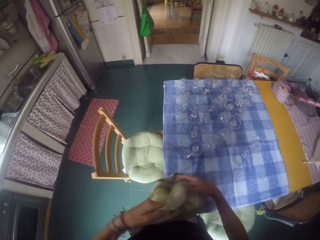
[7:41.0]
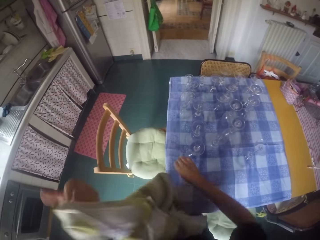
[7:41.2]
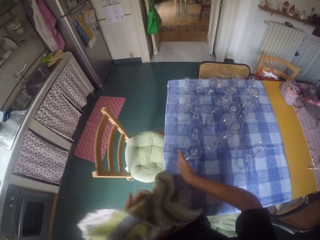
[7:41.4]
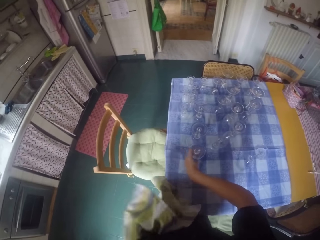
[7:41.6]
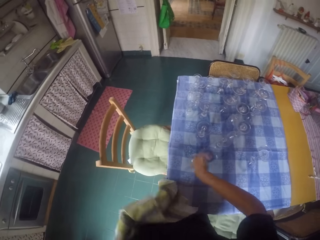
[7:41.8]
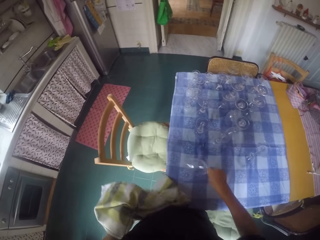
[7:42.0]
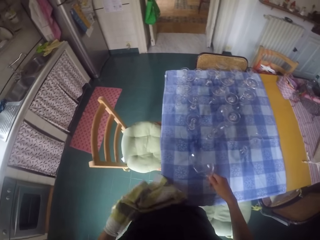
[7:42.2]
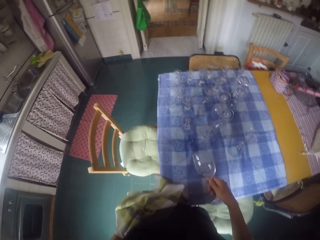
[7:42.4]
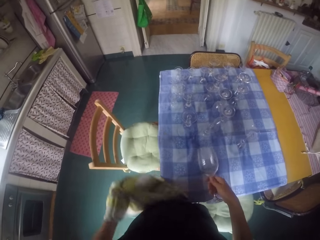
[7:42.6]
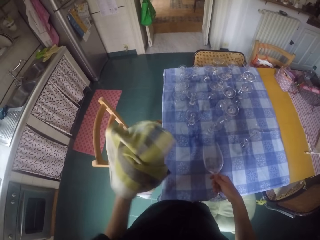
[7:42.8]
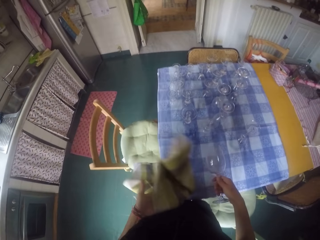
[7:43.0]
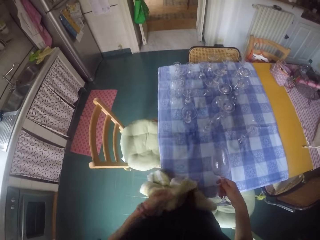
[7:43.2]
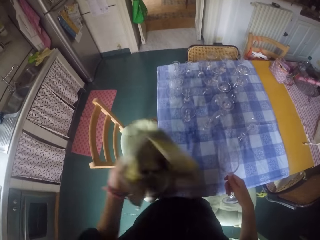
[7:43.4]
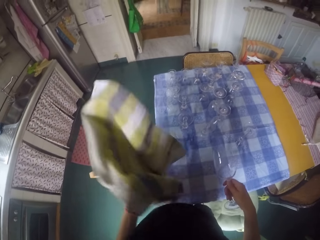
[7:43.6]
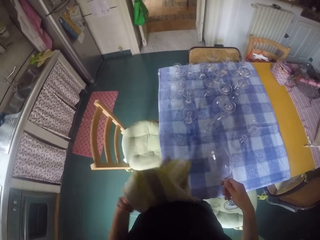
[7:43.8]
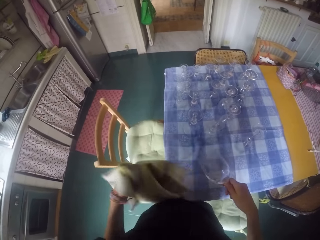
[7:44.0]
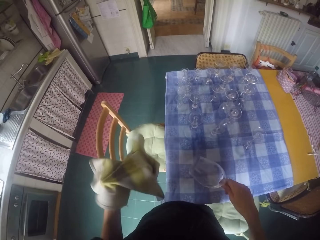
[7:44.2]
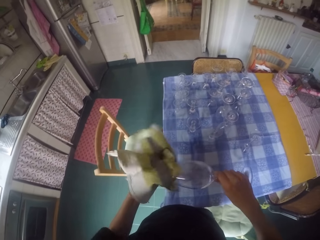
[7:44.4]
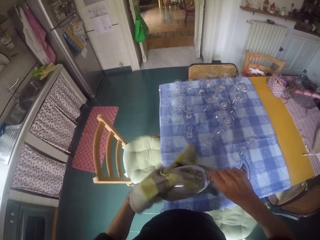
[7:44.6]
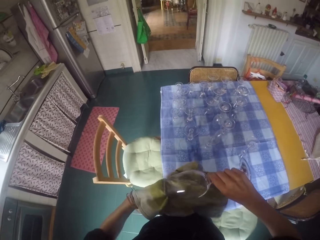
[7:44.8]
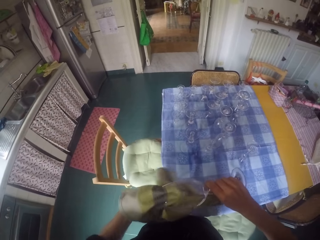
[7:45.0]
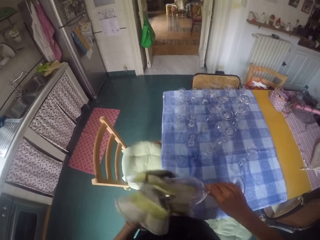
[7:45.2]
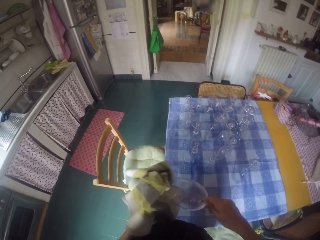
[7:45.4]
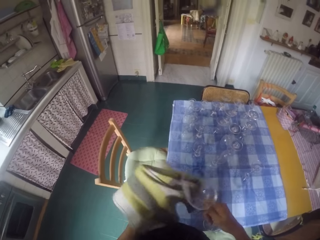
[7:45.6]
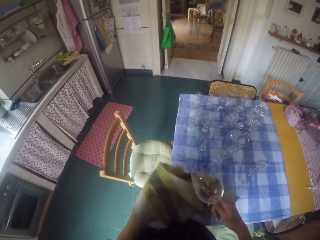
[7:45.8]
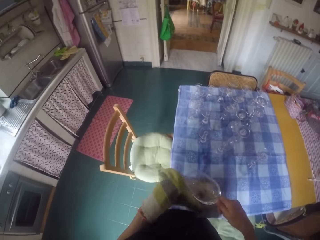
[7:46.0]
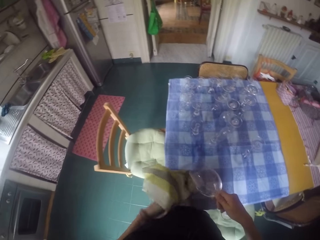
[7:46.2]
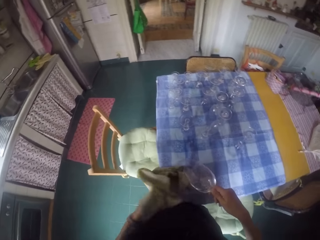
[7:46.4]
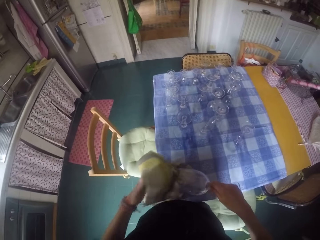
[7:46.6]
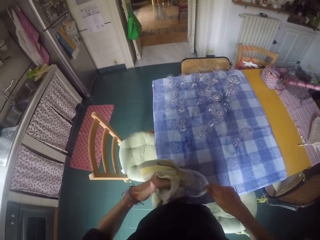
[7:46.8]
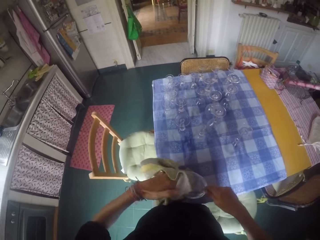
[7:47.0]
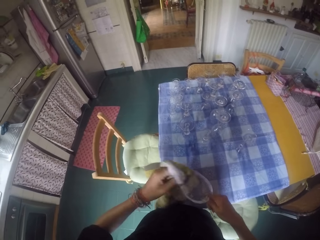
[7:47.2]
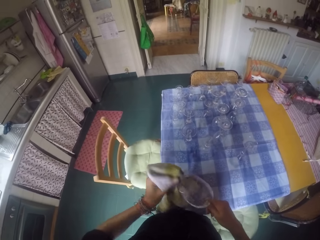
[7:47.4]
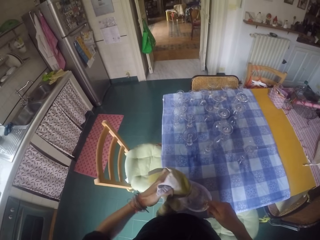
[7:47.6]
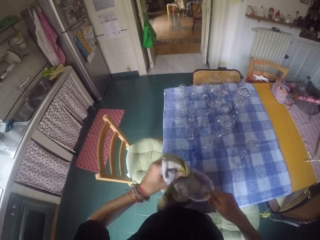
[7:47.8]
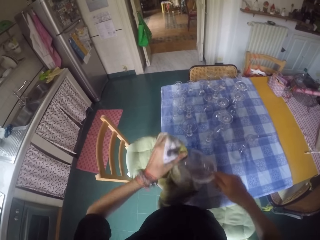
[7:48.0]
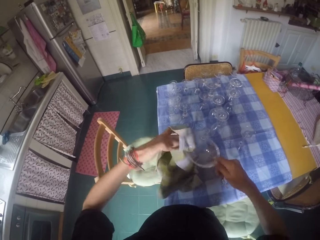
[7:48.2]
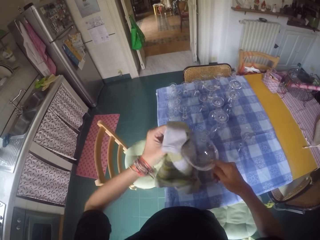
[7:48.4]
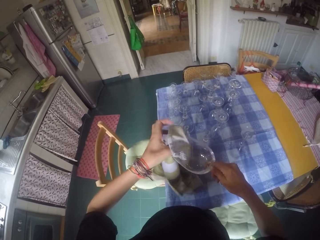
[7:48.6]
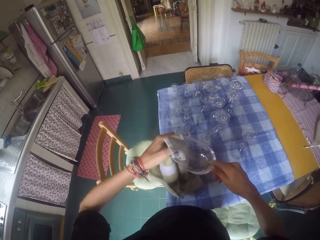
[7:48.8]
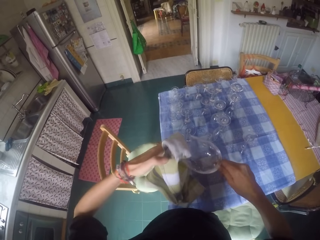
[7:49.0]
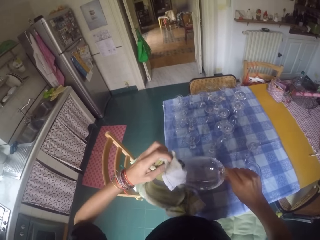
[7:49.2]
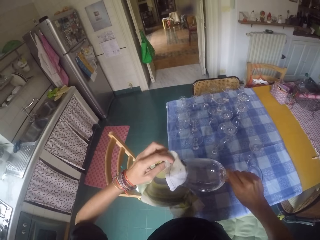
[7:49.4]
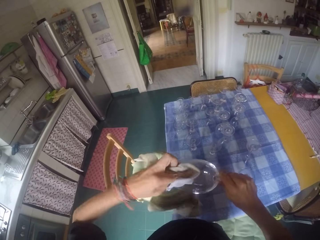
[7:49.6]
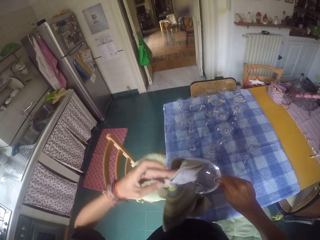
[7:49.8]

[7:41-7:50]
The camera wearer holds a hand towel with both hands. They pick a wine glass on the table. They wipe the wine glass with the hand towel.

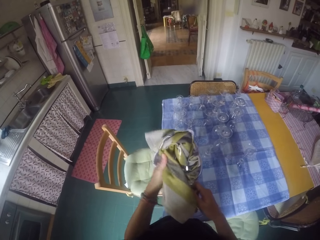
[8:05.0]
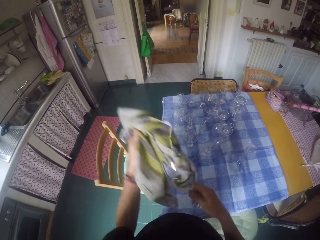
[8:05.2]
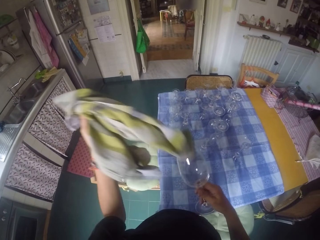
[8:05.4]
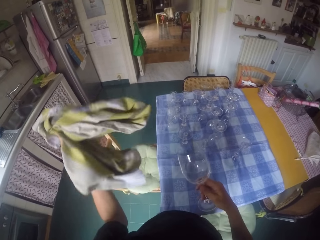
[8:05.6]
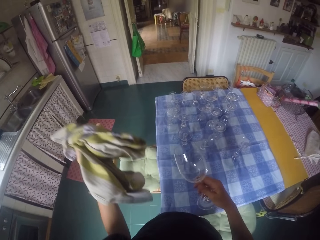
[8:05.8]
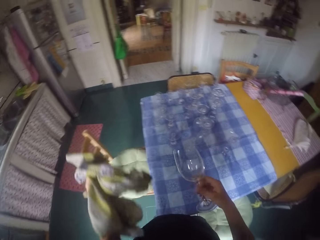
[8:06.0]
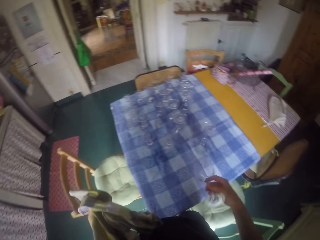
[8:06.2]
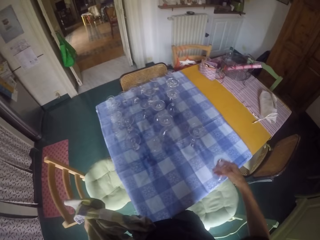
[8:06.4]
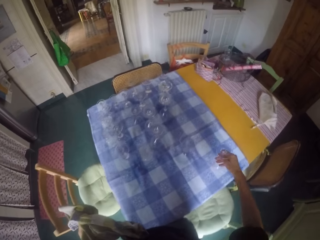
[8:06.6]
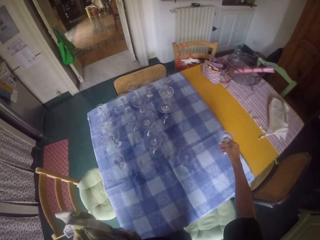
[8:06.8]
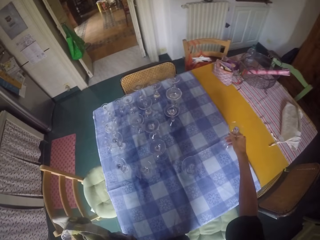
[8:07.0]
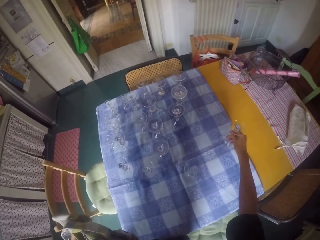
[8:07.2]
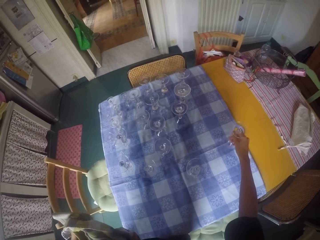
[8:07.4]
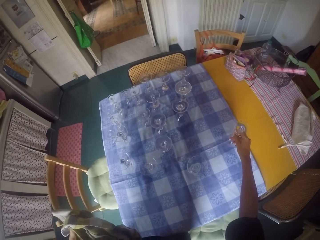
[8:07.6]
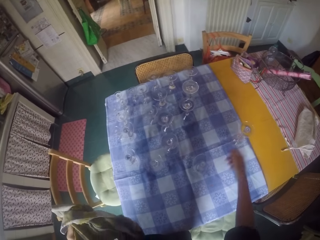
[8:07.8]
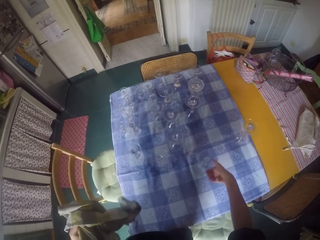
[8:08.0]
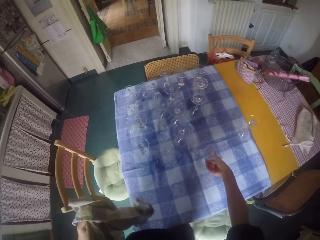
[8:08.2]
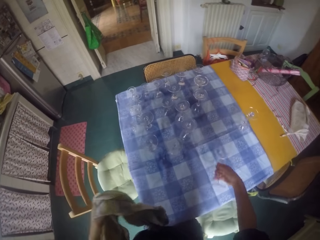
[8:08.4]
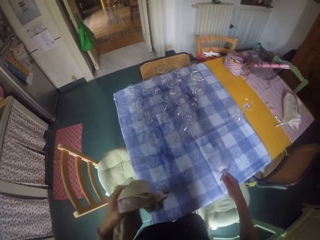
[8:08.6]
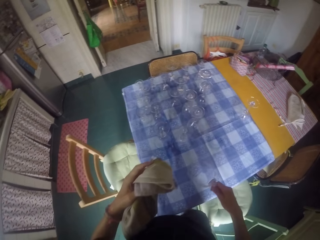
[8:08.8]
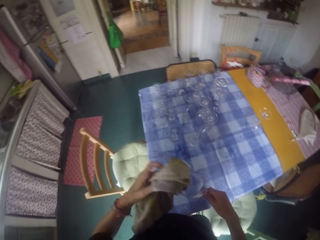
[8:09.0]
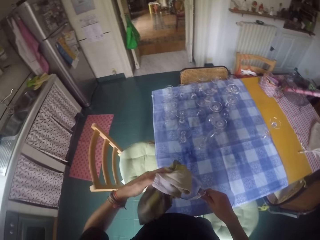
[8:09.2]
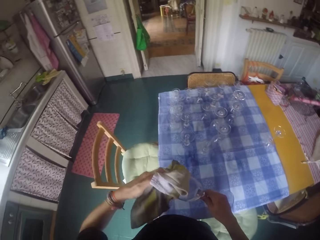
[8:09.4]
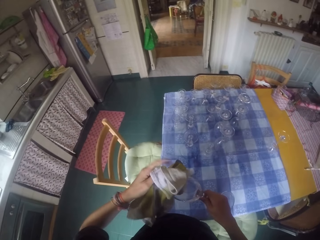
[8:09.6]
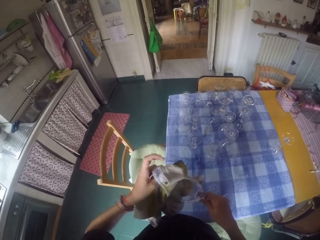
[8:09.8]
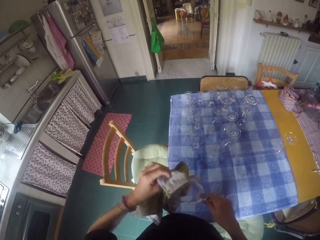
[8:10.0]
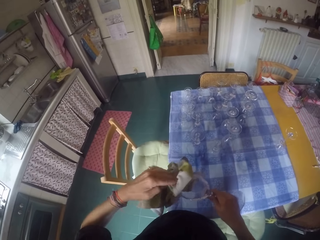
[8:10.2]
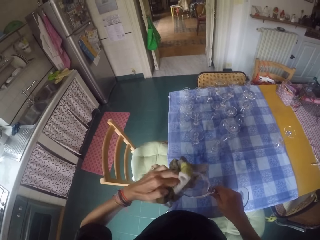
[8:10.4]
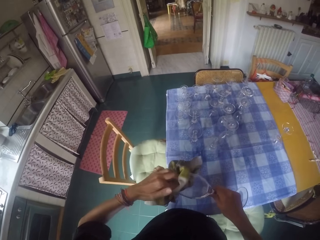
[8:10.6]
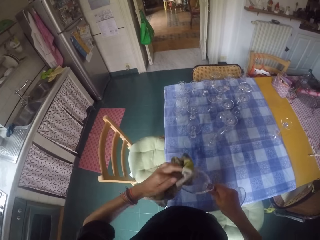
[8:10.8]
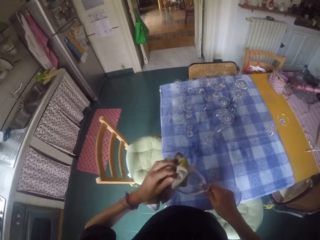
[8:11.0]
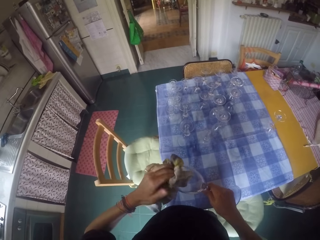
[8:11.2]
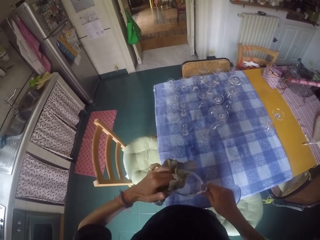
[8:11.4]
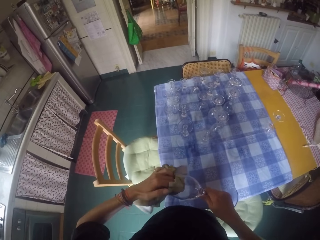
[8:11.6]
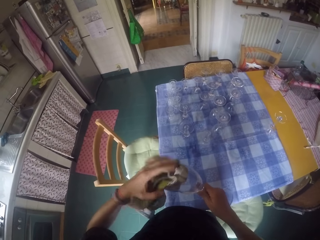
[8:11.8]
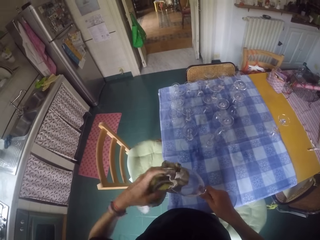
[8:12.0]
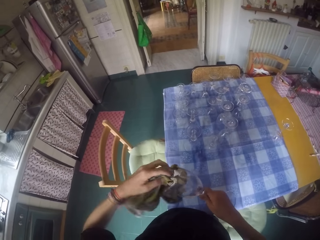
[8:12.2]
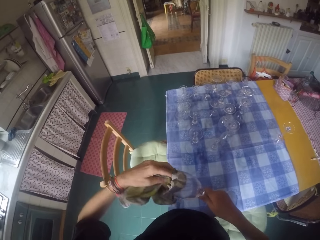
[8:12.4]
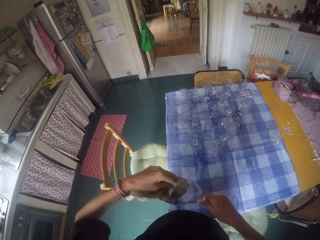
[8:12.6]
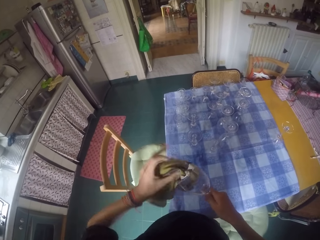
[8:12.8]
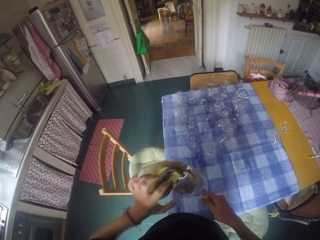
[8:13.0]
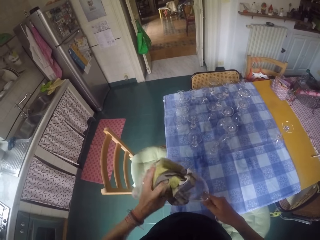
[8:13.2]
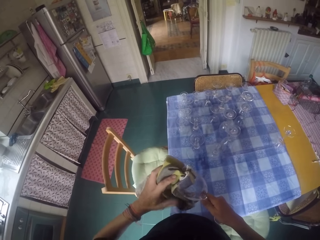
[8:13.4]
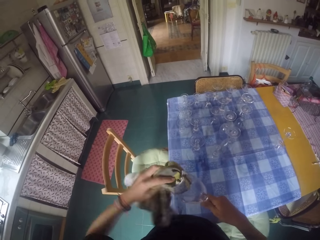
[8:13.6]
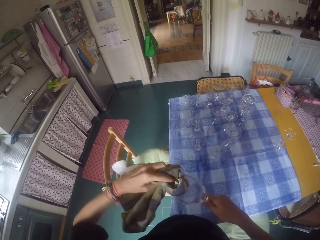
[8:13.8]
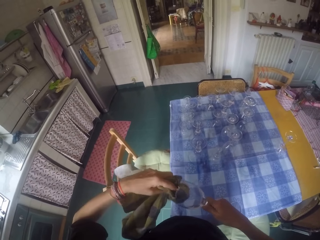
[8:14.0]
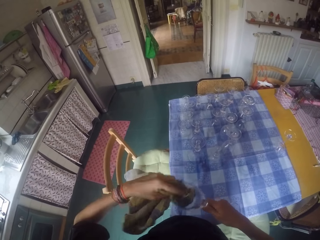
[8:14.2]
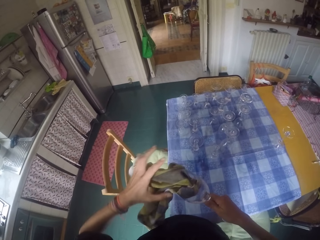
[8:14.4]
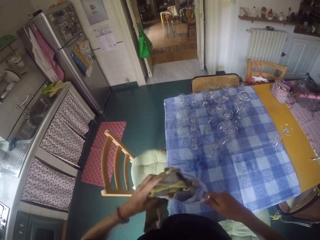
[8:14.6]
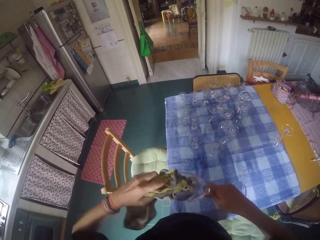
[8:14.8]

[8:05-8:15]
The camera wearer places a wine glass on the table. They pick a wine glass on the table. They wipe the wine glass with a hand towel.

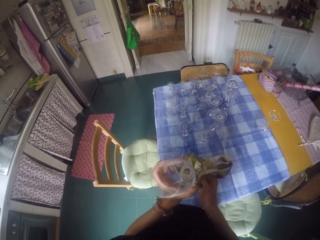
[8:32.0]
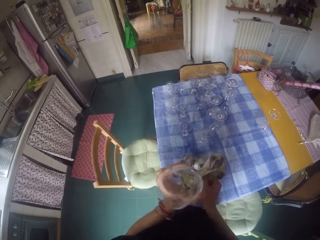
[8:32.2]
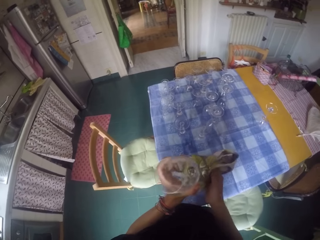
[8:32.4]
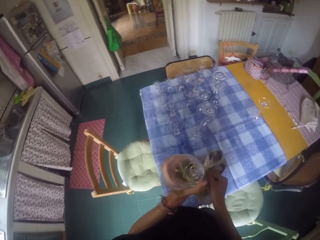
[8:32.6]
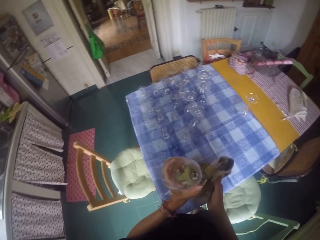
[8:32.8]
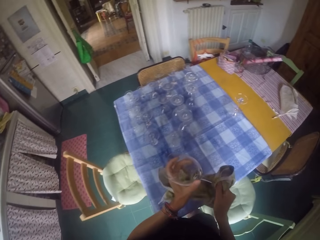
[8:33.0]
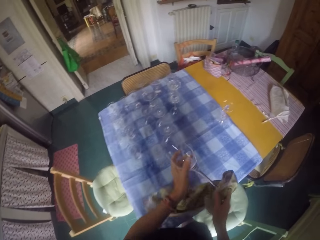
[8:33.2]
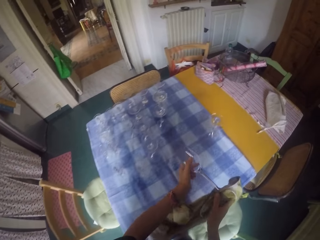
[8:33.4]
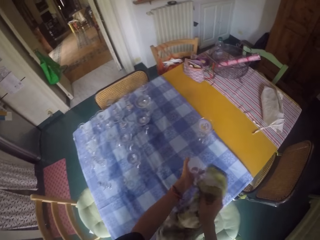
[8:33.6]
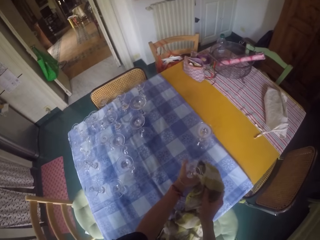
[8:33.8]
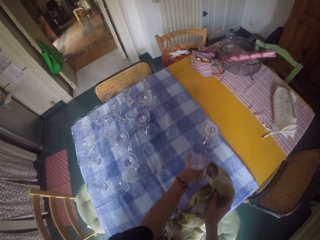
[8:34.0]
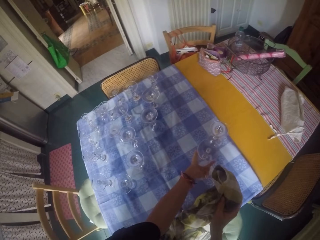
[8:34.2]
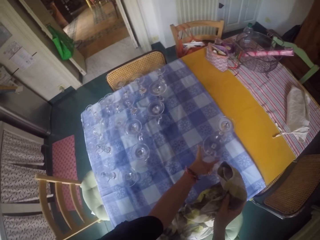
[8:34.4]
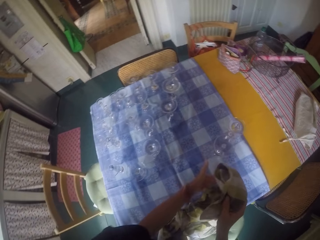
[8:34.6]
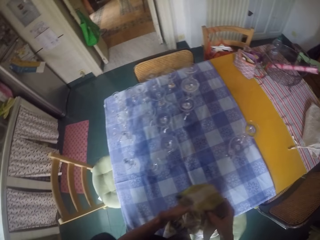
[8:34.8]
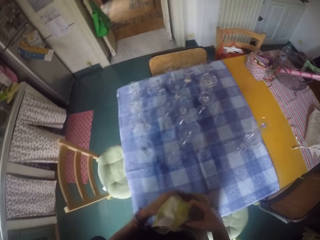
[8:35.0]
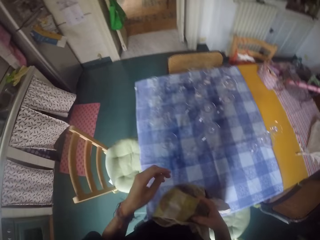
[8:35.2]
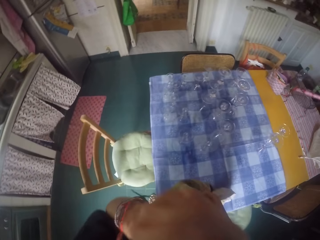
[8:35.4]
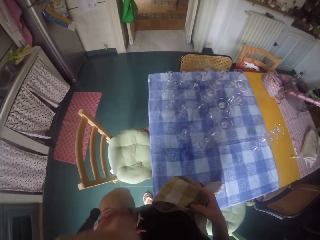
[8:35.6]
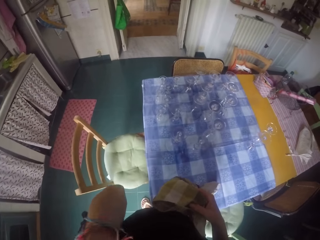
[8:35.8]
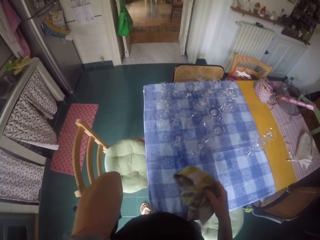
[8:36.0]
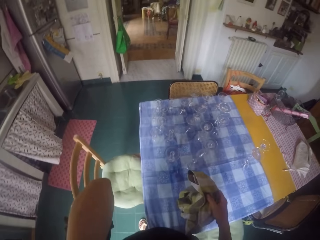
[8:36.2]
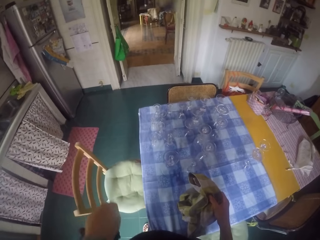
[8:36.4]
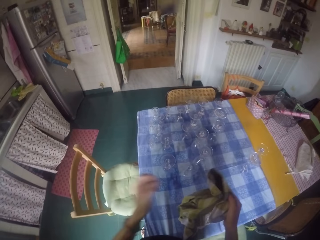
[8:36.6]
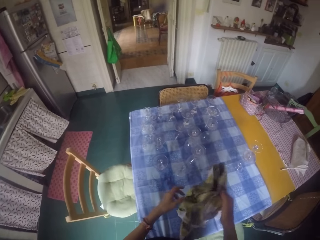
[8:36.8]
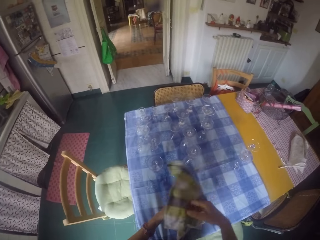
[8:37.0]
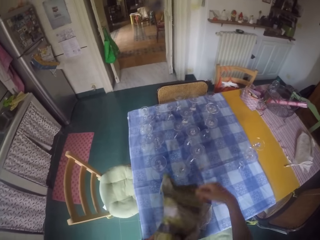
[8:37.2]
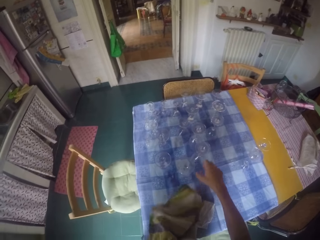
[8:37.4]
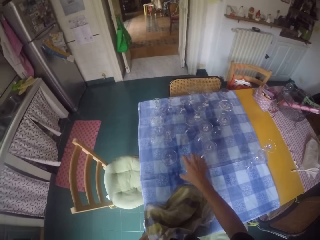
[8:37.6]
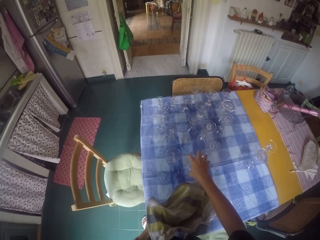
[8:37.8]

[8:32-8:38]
The camera wearer places a wine glass on the table. She lifts her hand and puts her hand down.
